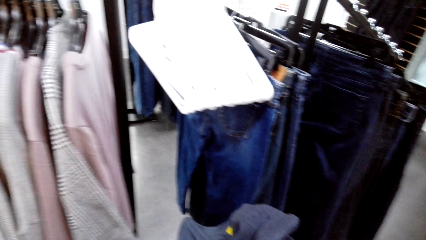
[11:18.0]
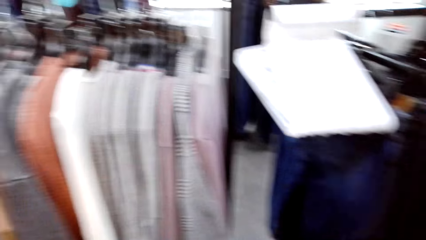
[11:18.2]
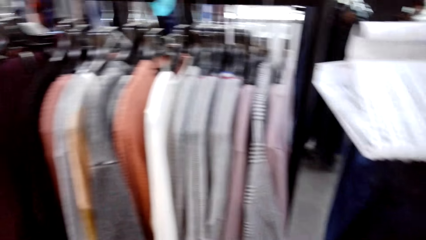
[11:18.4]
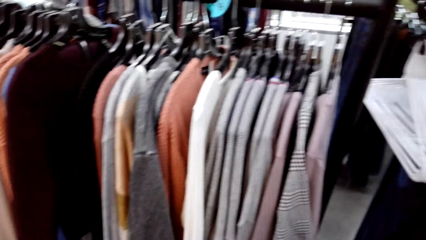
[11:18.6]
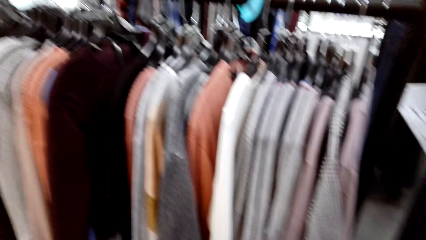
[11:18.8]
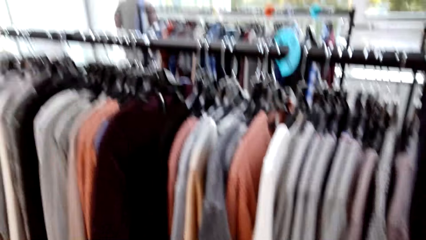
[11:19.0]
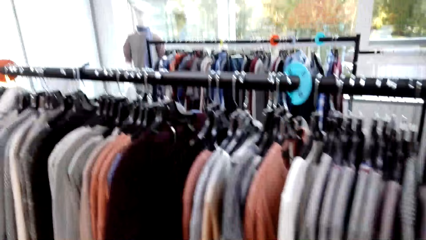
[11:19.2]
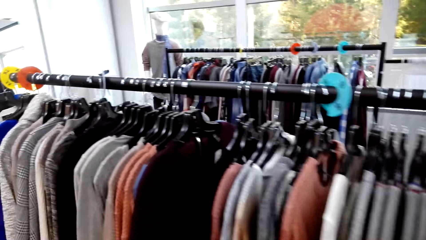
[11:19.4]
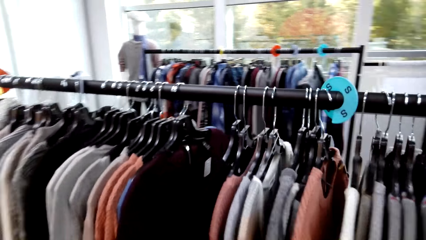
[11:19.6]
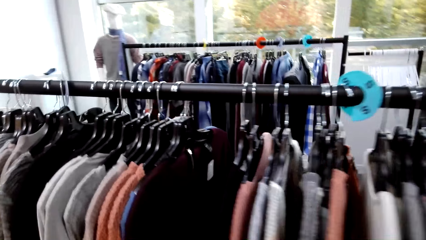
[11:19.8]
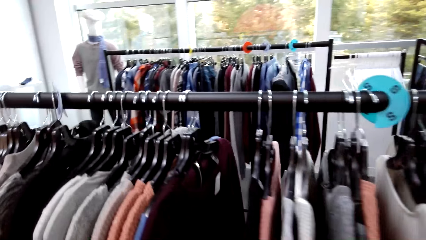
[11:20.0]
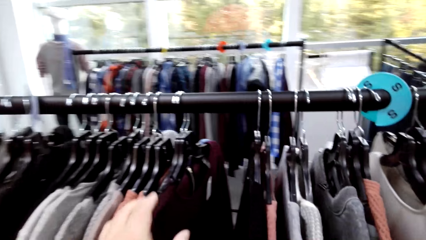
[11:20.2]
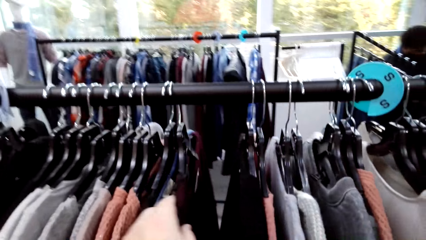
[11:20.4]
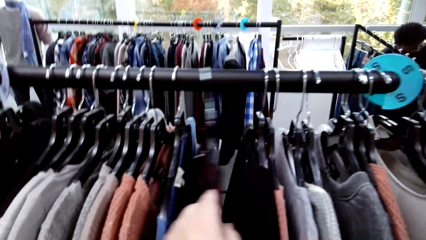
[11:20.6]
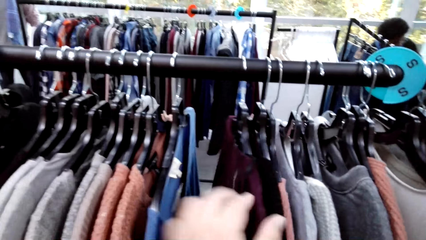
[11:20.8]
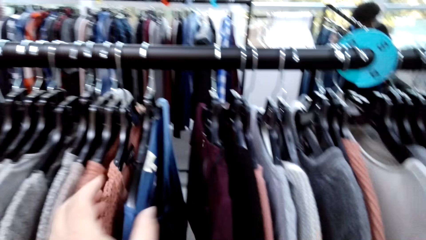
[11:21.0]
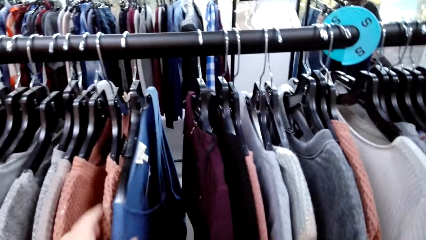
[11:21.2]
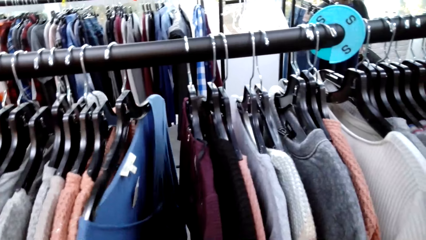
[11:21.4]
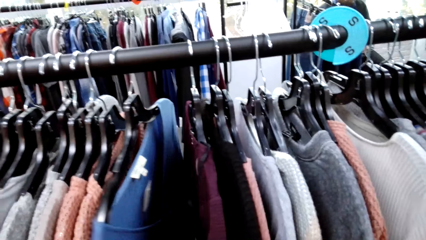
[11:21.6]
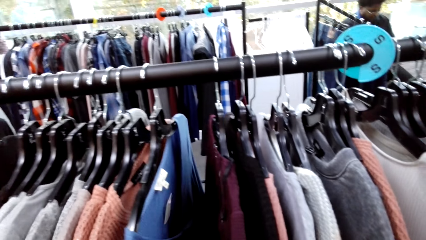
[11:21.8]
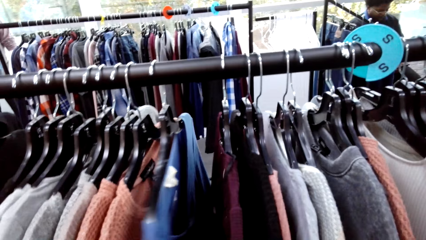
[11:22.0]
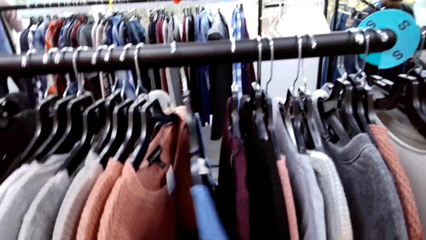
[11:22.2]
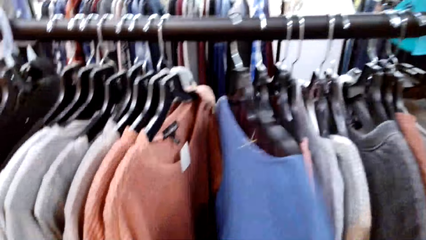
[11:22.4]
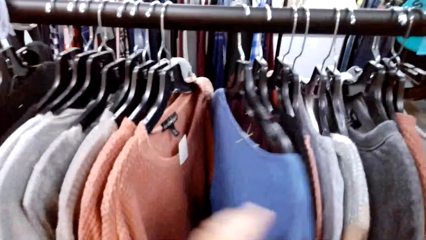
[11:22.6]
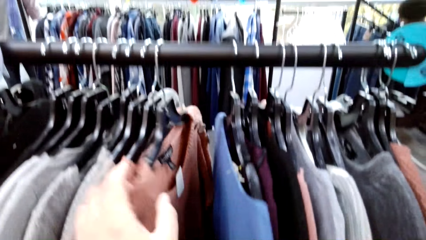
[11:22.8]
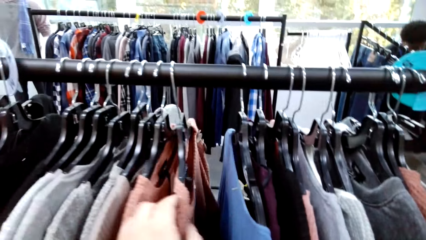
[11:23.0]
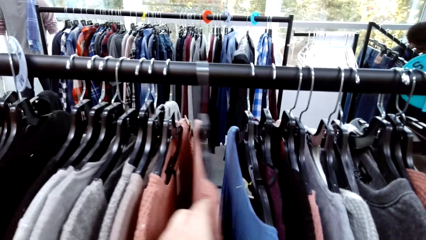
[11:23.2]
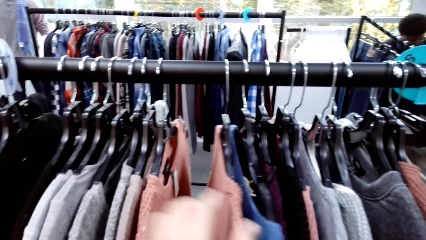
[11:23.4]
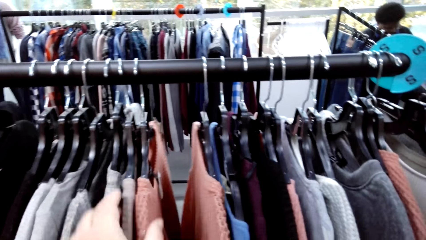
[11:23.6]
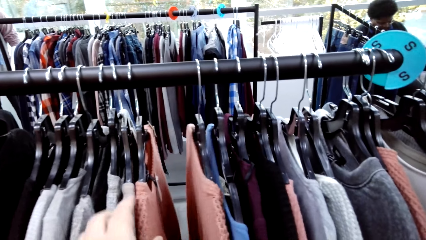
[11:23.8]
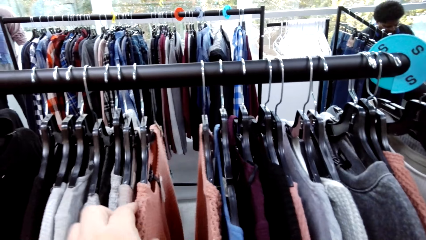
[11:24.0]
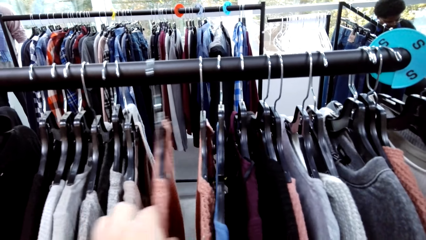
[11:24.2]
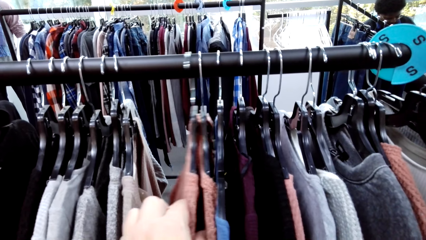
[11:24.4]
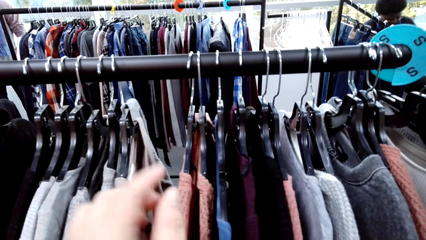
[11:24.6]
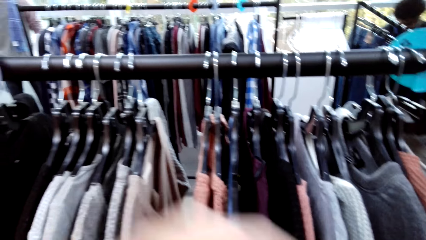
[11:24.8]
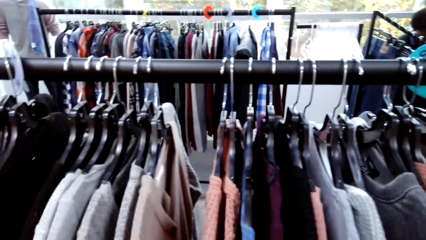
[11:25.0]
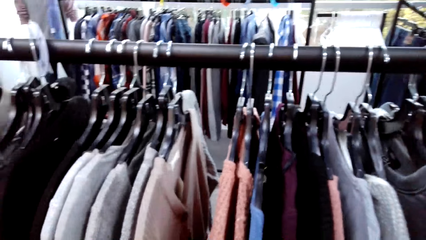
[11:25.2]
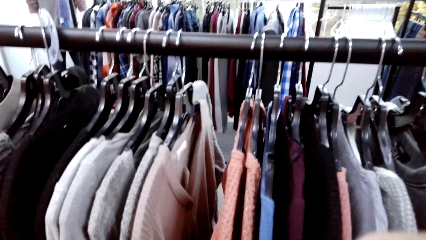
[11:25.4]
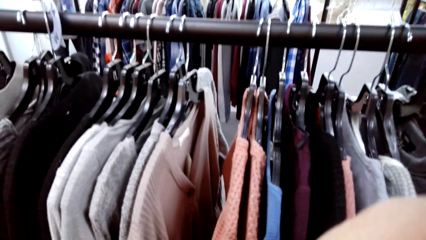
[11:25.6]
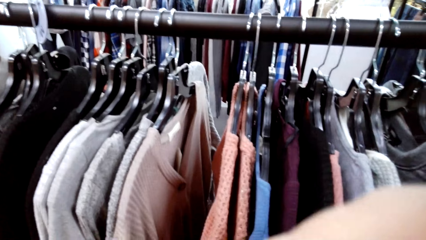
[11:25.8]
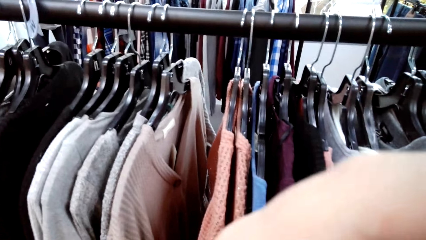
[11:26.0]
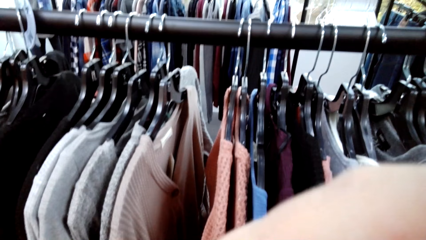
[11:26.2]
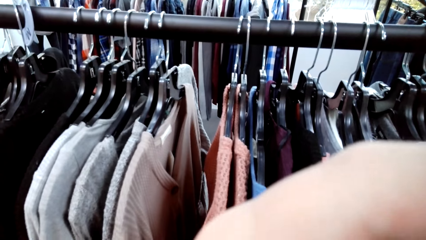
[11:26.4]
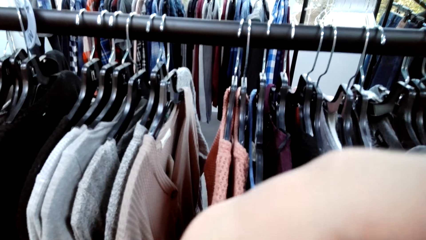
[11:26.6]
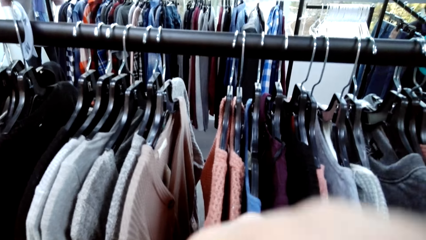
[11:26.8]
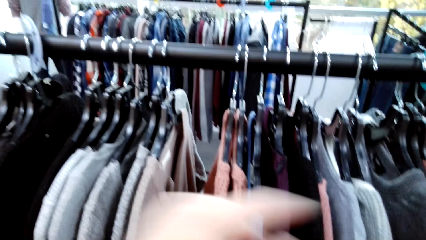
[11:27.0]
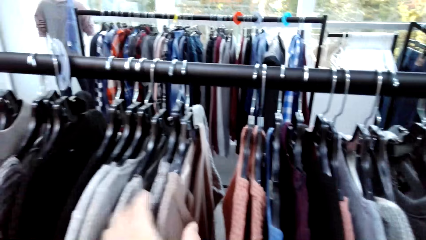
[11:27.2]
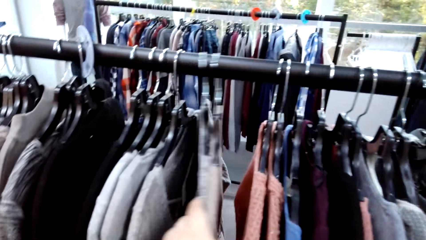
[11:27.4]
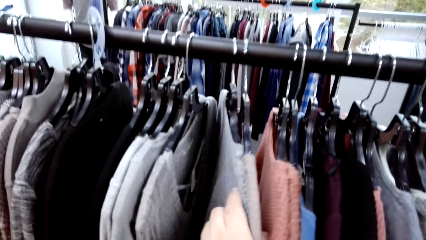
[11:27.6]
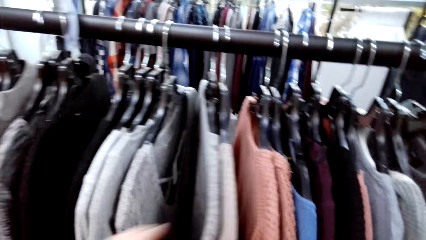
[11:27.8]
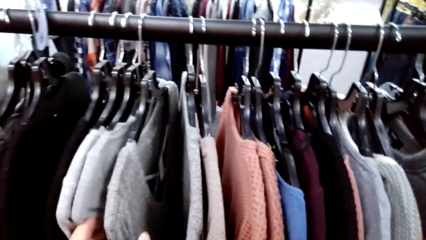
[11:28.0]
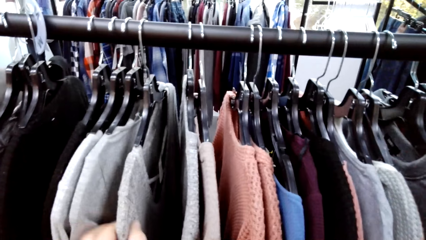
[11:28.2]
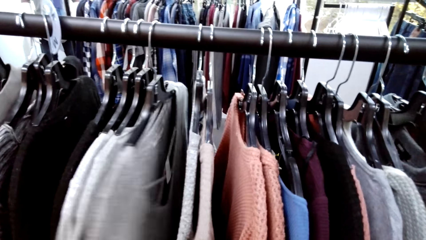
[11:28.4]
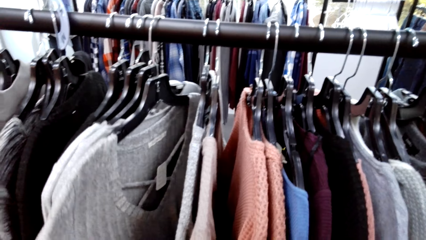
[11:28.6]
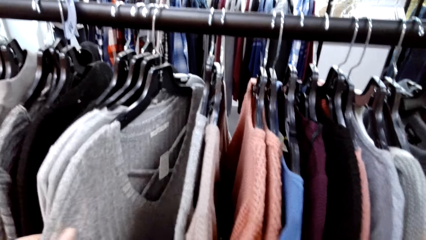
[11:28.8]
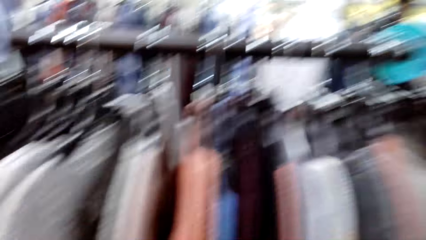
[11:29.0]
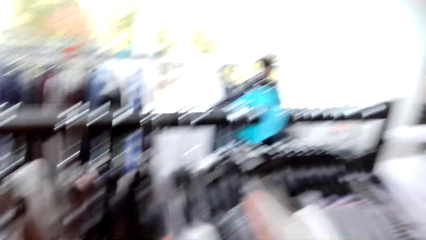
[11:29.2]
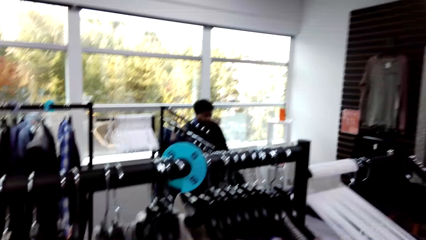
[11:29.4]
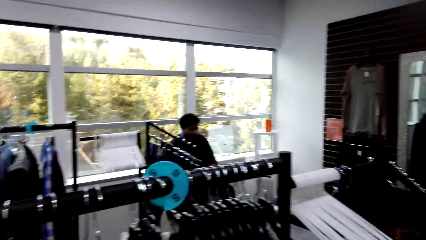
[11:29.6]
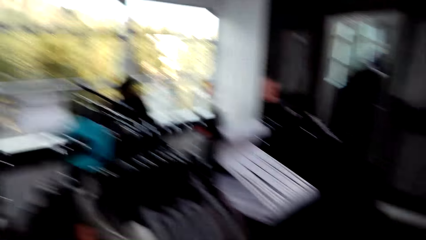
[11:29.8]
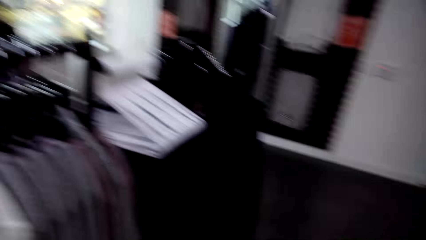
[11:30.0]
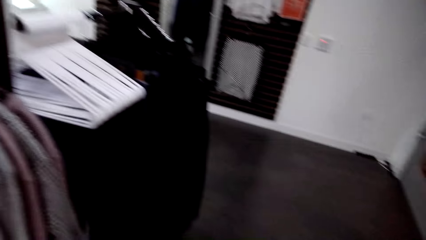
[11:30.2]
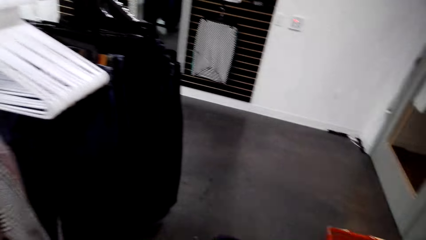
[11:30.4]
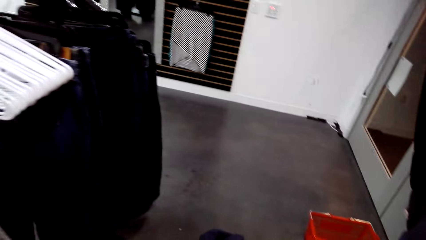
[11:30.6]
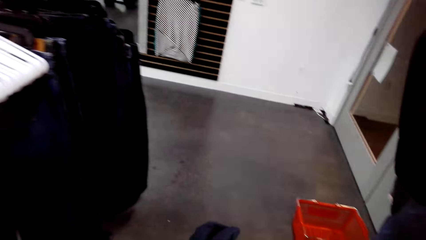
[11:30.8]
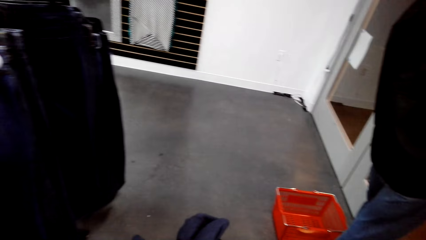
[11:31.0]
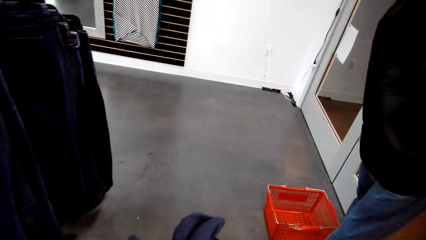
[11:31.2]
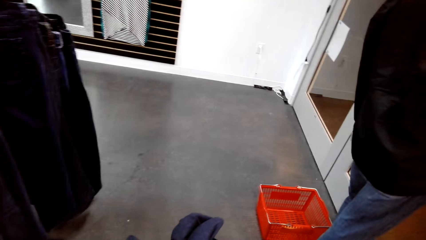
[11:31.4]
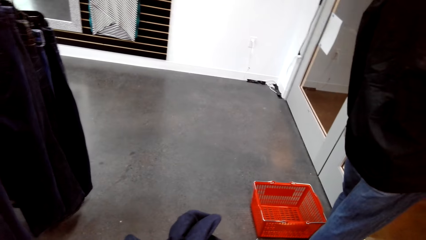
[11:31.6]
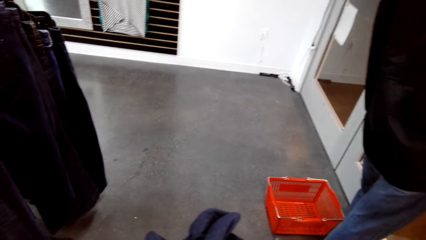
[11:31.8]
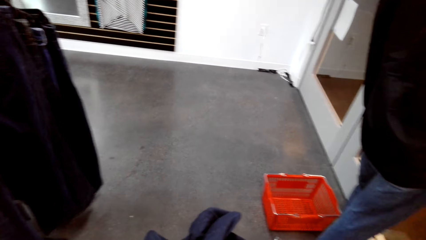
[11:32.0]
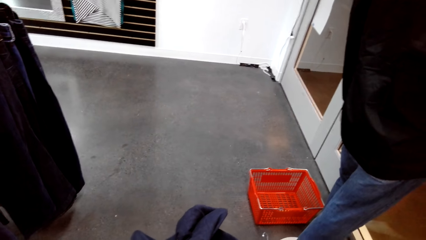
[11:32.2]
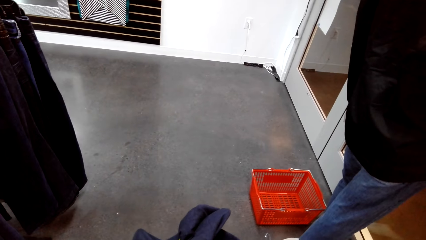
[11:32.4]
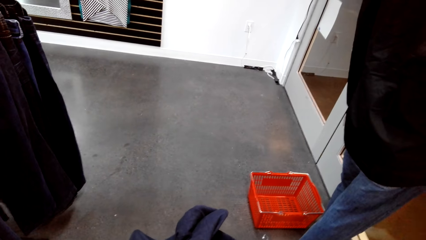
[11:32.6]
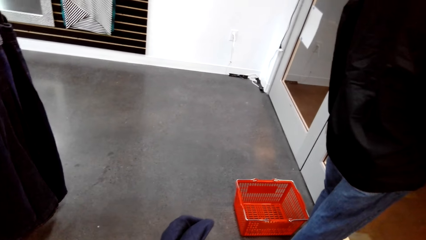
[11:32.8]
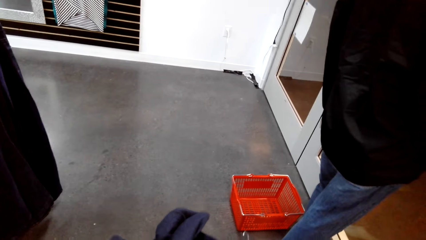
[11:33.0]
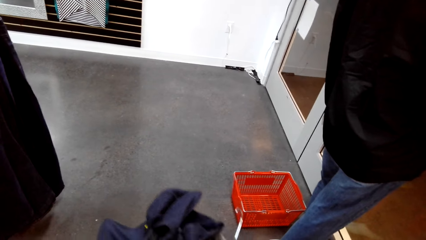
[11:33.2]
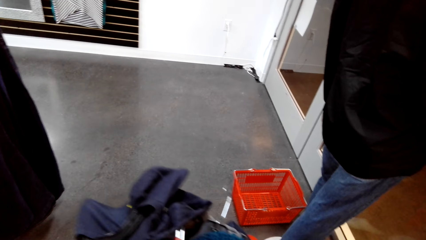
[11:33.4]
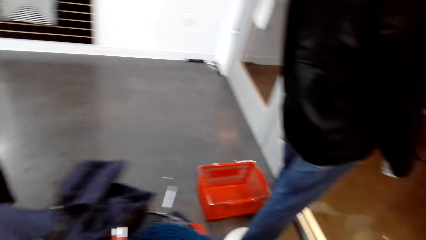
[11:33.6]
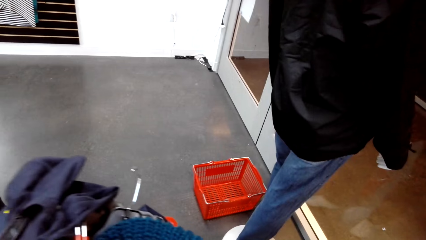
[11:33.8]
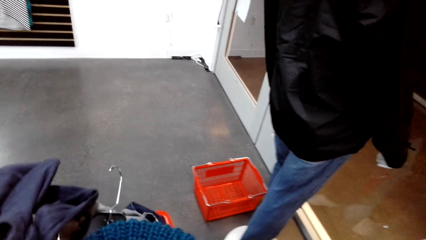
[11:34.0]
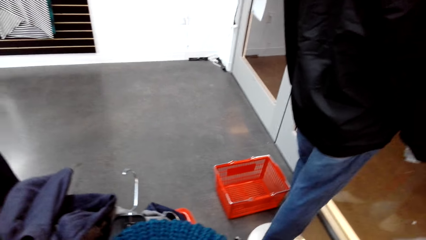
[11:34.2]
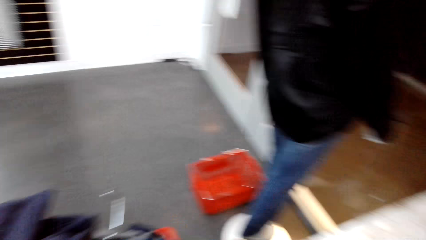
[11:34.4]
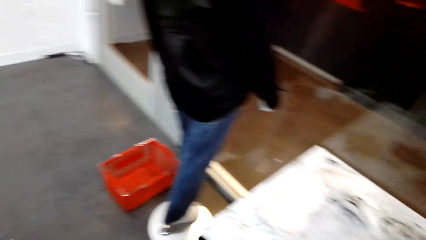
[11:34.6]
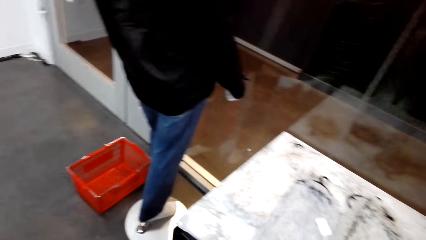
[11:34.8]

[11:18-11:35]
The camera wearer puts a cloth on the shopping basket. They inspect the clothes. They move clothes on the clothes hanging rod. They look around the clothes store.
